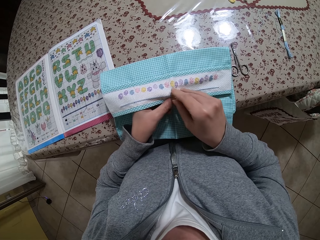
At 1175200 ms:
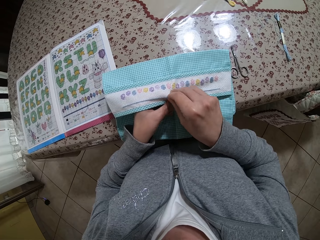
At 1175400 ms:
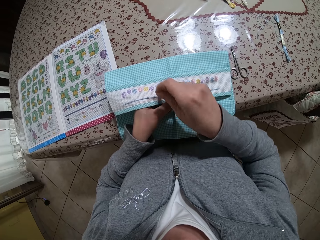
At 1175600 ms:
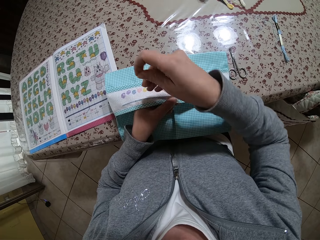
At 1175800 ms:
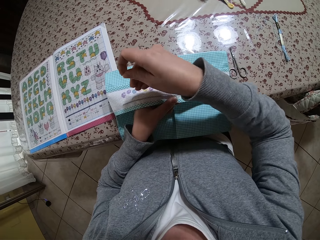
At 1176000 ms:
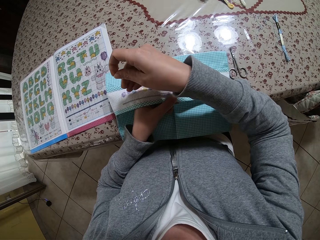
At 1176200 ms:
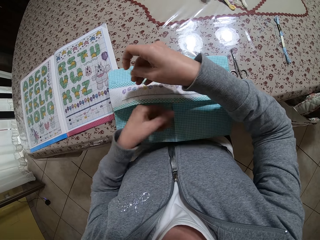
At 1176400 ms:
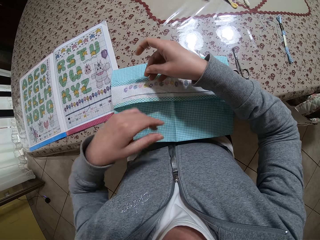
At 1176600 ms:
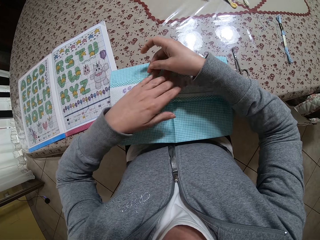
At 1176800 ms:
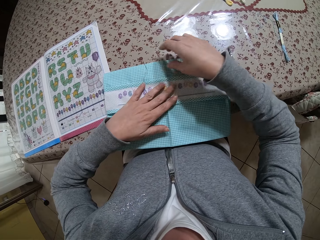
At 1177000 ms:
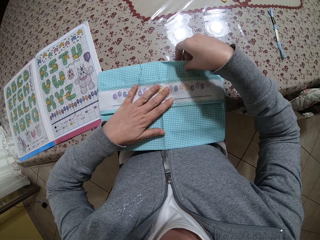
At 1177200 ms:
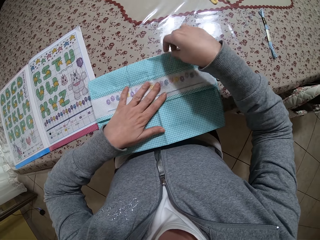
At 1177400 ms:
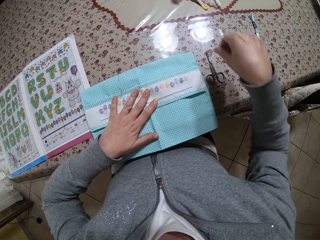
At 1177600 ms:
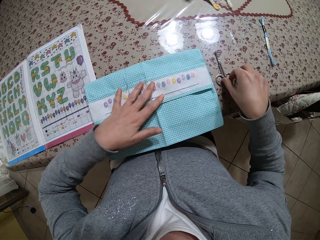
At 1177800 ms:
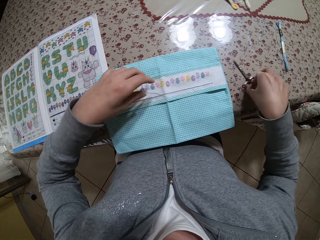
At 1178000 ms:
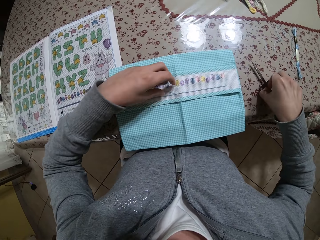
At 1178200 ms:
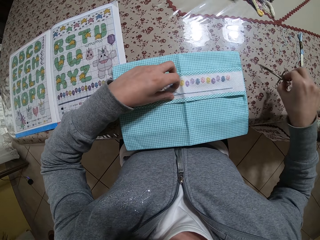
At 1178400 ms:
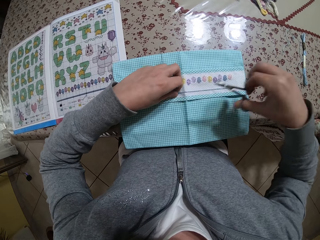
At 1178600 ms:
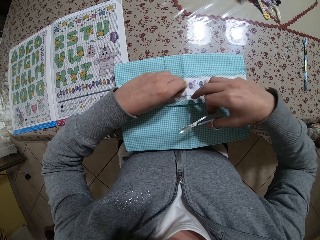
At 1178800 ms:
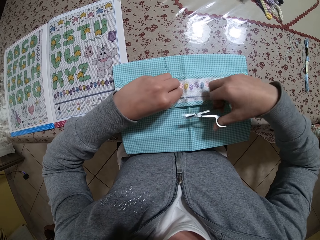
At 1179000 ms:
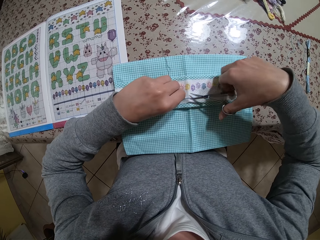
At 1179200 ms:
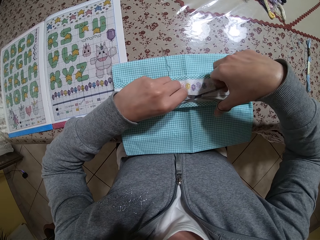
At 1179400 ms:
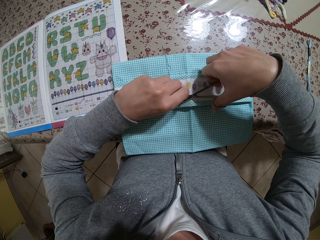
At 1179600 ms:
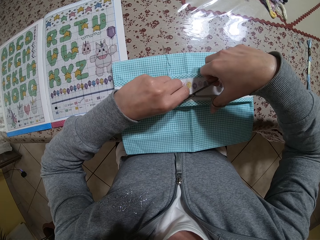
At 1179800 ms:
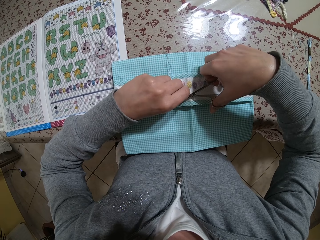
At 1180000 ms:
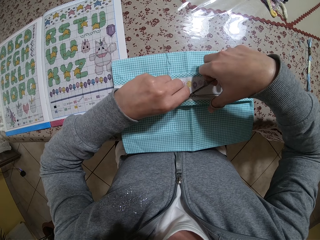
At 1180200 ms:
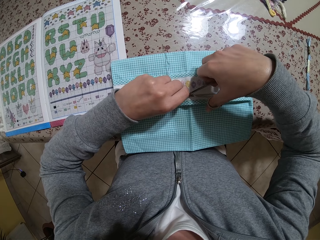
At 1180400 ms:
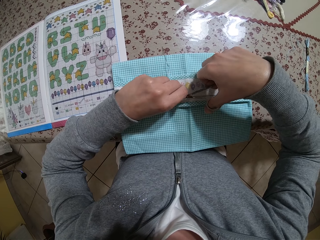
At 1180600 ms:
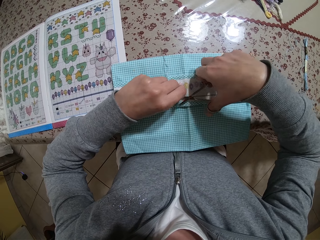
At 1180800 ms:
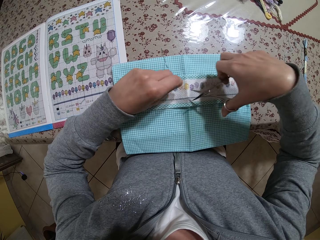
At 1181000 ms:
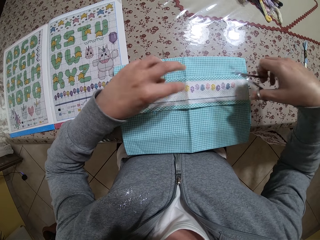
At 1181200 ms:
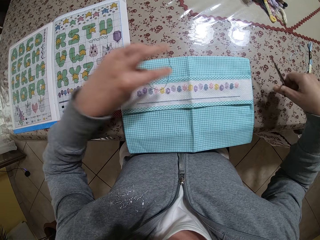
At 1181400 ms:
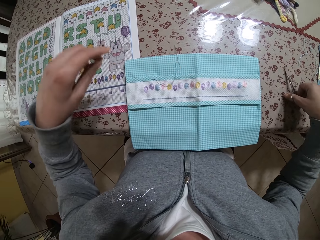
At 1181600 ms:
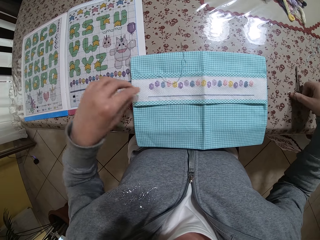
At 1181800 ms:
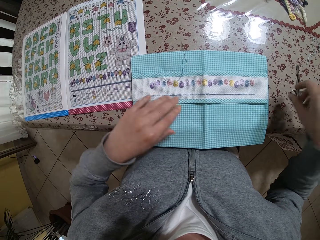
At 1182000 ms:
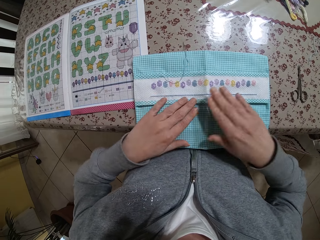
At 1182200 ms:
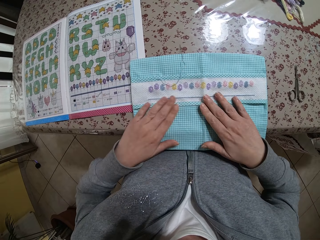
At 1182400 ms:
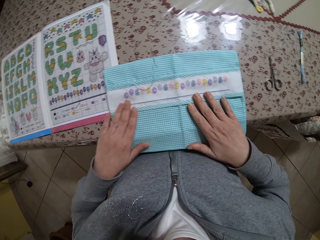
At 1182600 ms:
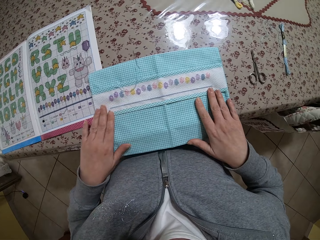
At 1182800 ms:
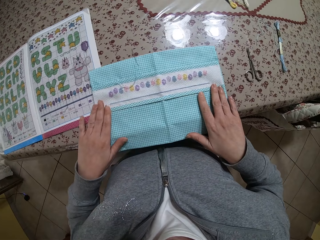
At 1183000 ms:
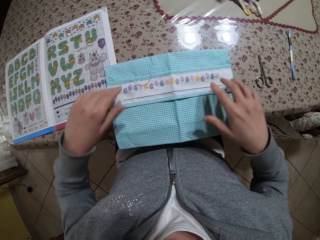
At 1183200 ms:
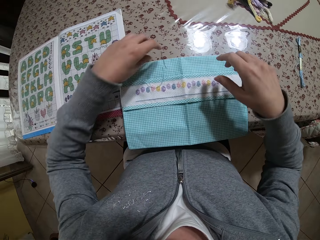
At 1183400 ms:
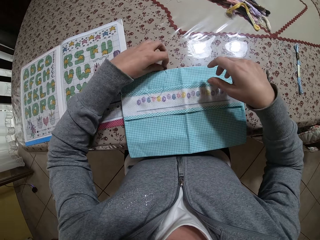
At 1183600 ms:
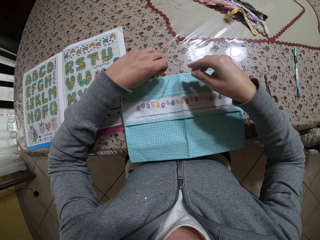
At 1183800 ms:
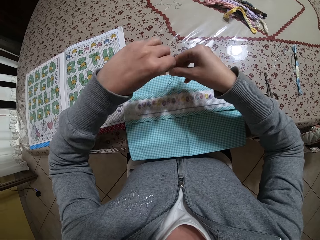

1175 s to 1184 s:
The camera wearer places the fabric on the table. She drops the needle on the table with her right hand. She places her left hand on the napkin. She presses on the fabric with her left hand. She adjusts the napkin on the table with her right hand. She picks up the scissors from the table with her right hand. She holds the thread in the napkin with her left hand. She picks up the thread. She holds the thread with the scissors. She cuts the thread in the napkin with the scissors in her right hand. She drops the scissors on the table with her right hand. She smoothens the napkin on the table with both hands. She picks up the needle and thread from the table with her left hand.

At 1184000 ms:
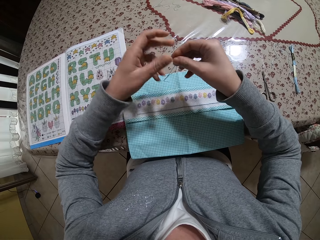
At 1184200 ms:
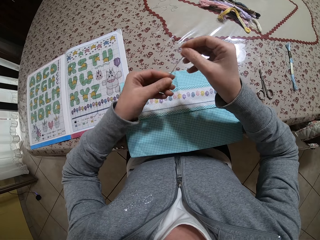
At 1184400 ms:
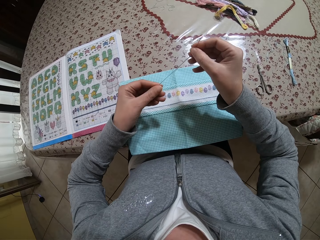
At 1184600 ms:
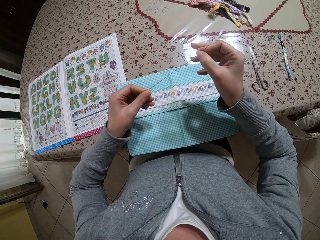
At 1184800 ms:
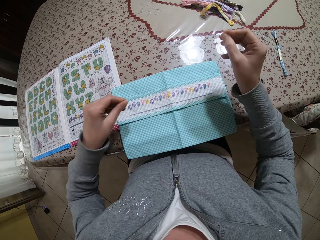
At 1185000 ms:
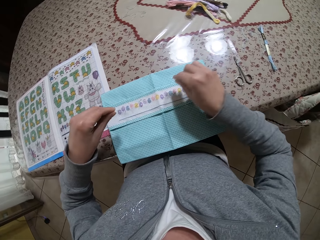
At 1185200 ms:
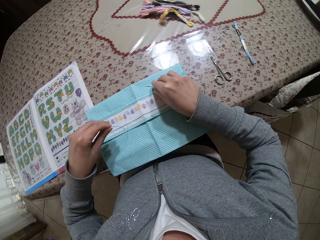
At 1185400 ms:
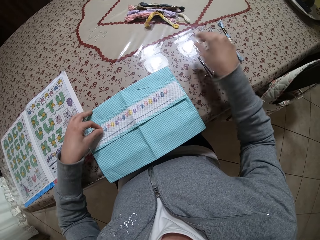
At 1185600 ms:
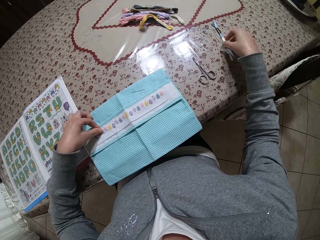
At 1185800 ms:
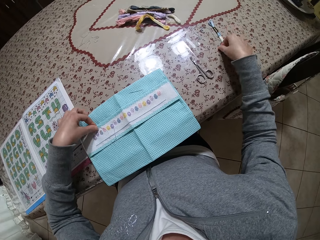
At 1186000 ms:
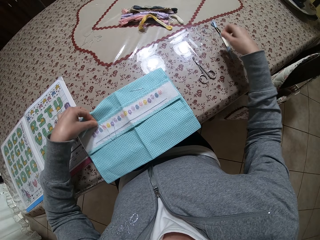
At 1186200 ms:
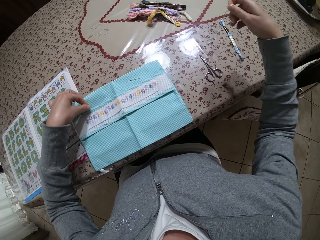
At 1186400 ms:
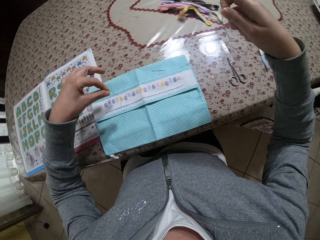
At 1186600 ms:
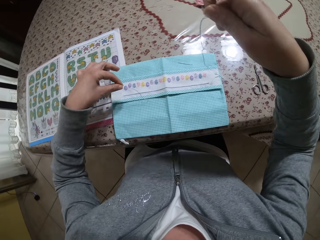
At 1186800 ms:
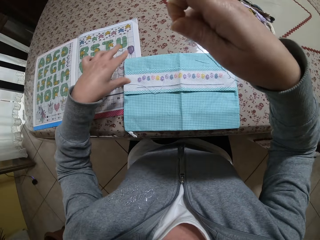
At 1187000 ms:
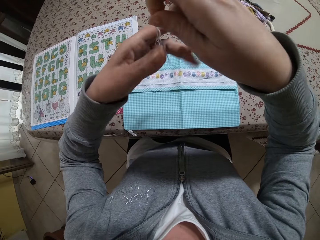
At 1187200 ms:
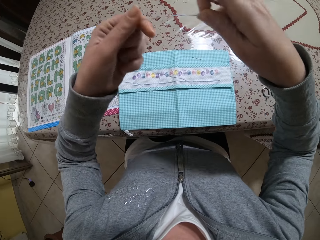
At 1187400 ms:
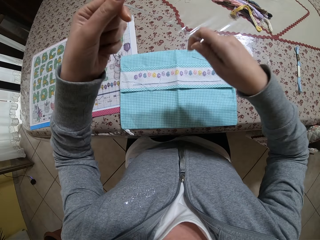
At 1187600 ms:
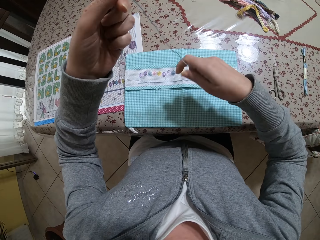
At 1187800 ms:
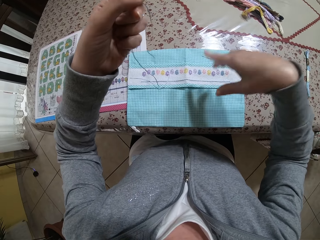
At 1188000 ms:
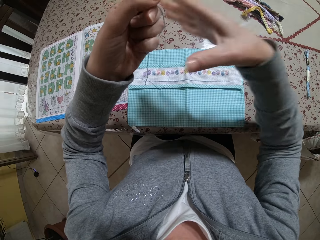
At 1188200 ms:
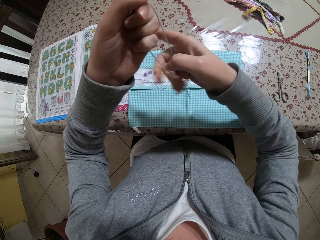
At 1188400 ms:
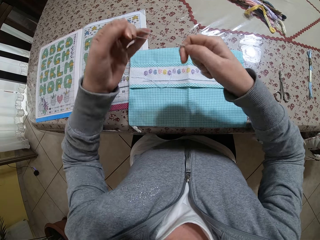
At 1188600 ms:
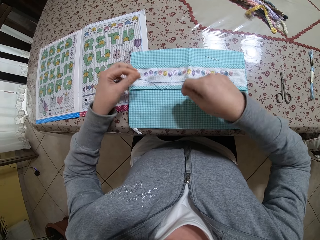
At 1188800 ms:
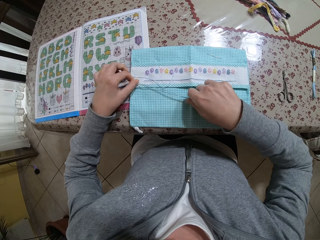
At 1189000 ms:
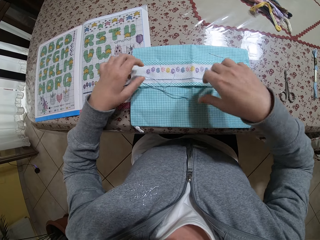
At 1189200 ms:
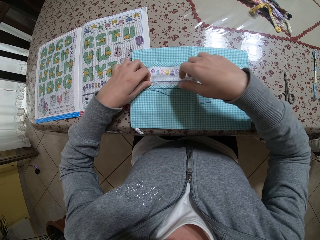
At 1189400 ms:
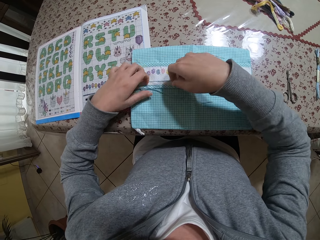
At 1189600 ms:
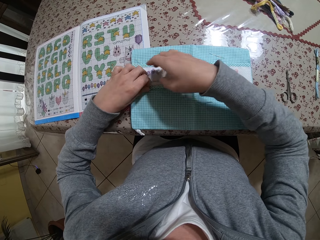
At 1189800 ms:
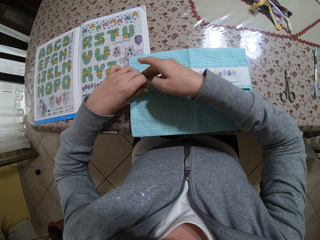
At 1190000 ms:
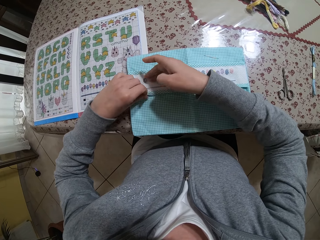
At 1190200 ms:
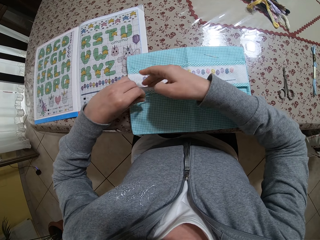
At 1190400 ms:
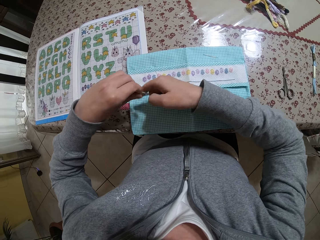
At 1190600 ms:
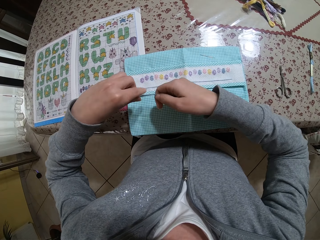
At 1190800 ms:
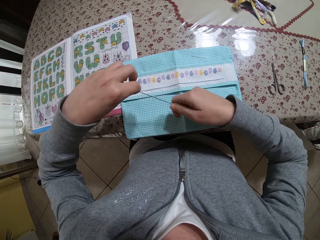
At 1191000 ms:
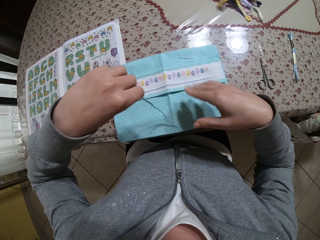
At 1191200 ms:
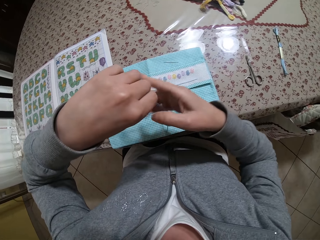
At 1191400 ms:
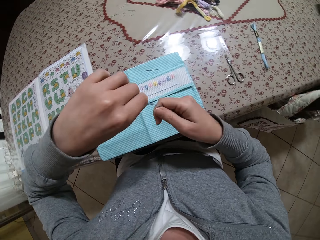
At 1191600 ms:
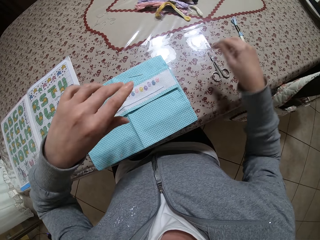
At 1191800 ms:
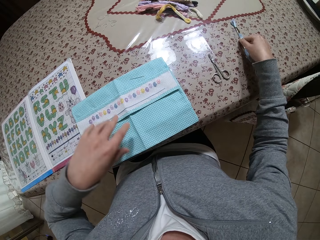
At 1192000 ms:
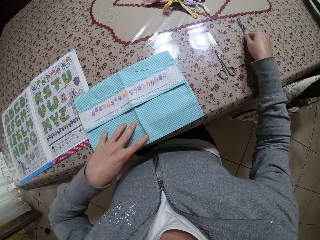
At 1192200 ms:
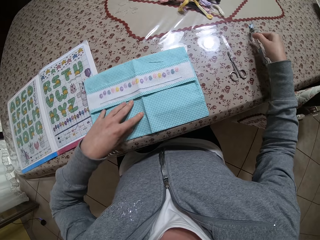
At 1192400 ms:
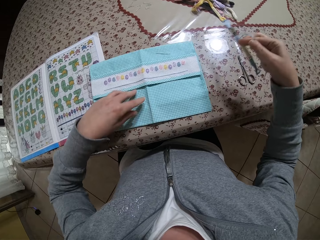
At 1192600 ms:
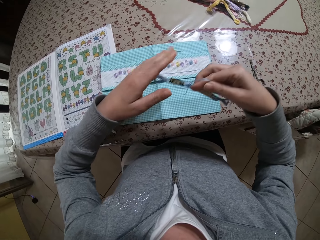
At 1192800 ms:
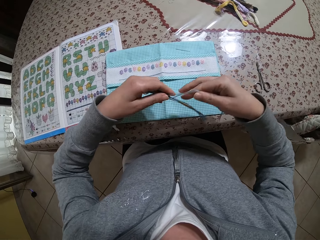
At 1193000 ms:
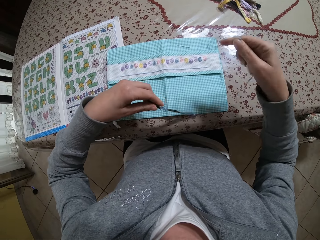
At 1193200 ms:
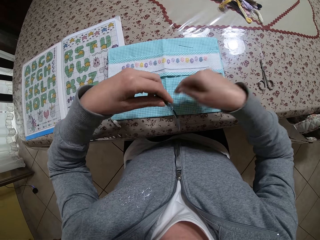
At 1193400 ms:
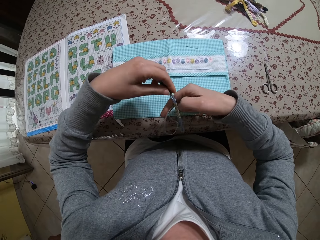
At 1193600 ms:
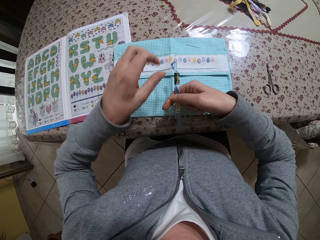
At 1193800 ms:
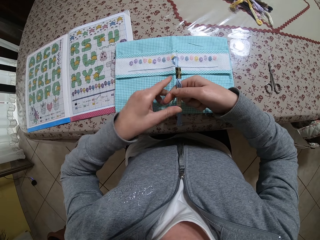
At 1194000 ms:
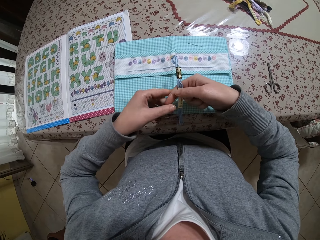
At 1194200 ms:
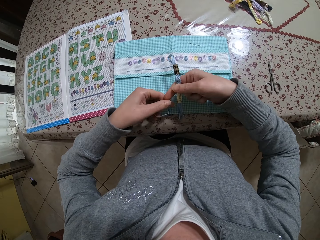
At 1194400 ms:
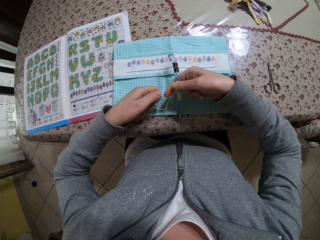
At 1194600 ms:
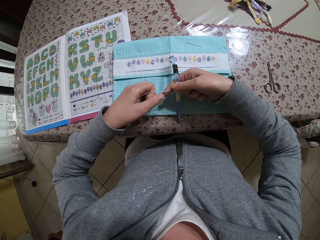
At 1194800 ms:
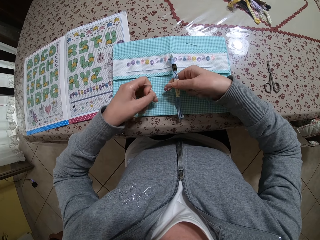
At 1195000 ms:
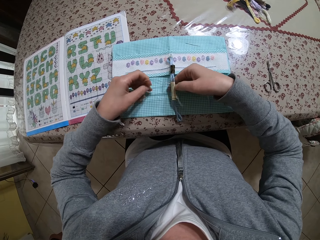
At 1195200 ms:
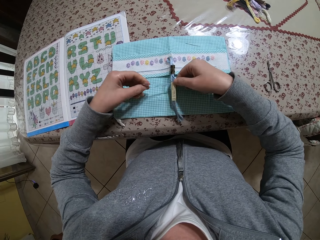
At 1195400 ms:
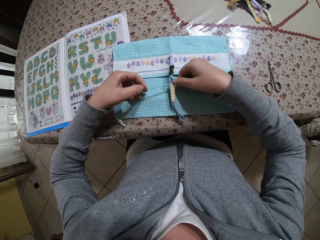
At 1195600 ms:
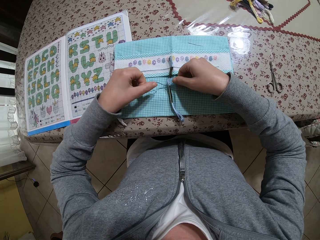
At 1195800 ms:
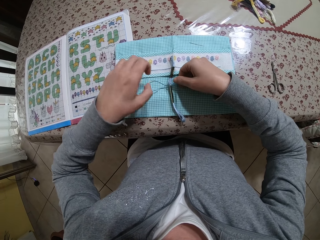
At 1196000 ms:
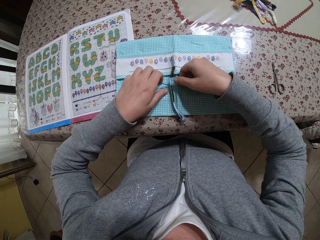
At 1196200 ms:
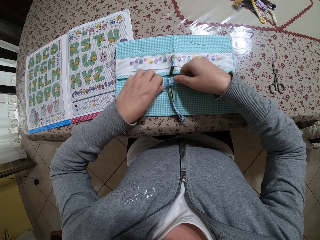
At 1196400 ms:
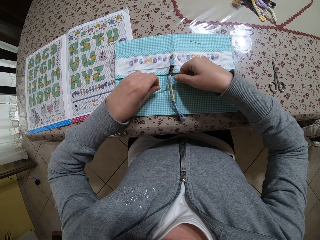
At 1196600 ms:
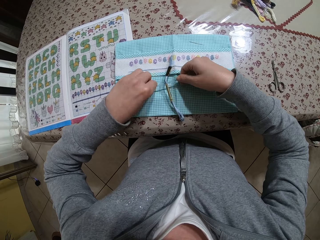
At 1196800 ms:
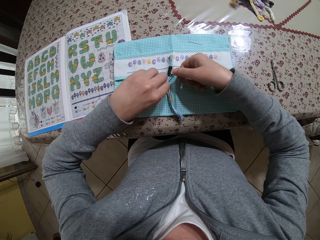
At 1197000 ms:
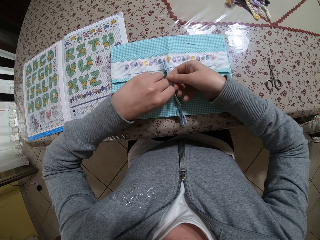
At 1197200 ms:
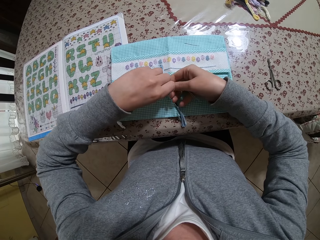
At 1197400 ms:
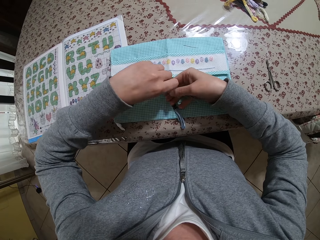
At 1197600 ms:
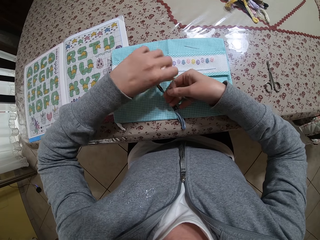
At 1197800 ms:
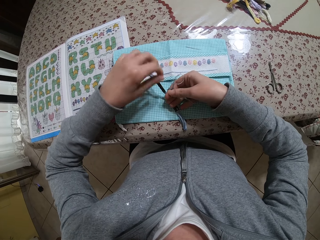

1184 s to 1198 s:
The camera wearer removes the thread from the needle with her right hand. She places the thread in her right hand. She drops the needle on the napkin with her right hand. She picks up another thread from the table with her right hand. She adjusts the napkin on the table with her left hand. She moves the fabric towards the book. She places the thread in her left hand on the fabric. She folds the thread with both hands. She places the thread in her left hand. She holds the thread with both her hands. She drops the thread on the napkin with both hands. She holds the pieces of thread together. She picks up the thread from the napkin with both hands. She pulls on the pieces of thread with her hand and places the pieces of thread in her right hand. She picks up a thread holder from the table with her right hand. She adjusts the napkin with her left hand. She moves the fabric towards the book. She places the thread holder in her left hand. She holds the thread holder with both hands. She removes the thread from the thread holder. She places the thread holder in her right hand. She wraps the thread around the thread holder with both hands. She holds the thread with both her hands. She drops the thread holder on the napkin with both hands. She ties the thread to the thread holder with both hands. She lets go of the thread in her left hand. She picks up the thread with her left hand.
